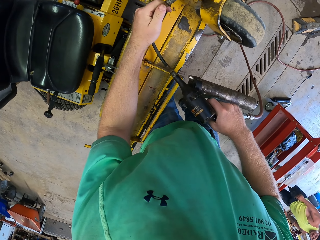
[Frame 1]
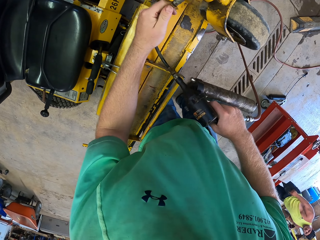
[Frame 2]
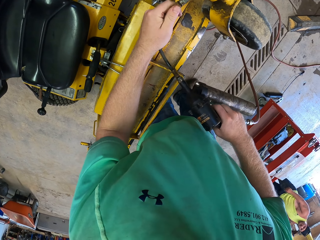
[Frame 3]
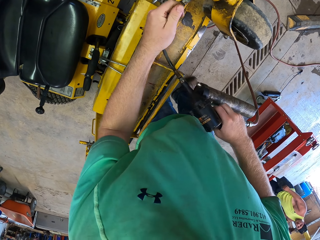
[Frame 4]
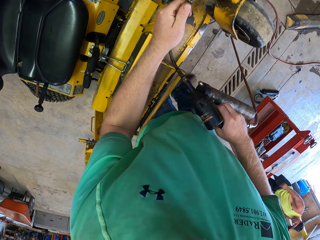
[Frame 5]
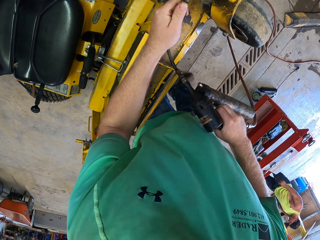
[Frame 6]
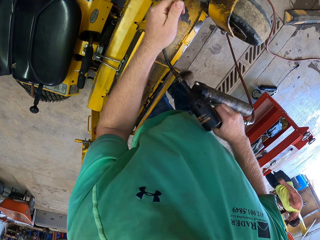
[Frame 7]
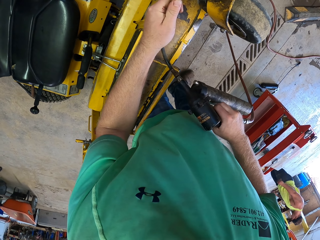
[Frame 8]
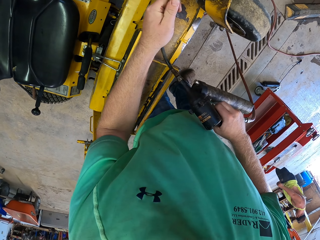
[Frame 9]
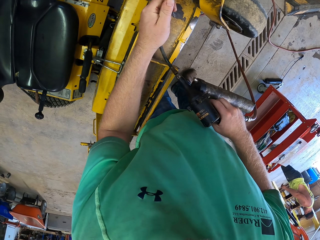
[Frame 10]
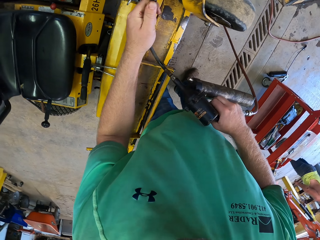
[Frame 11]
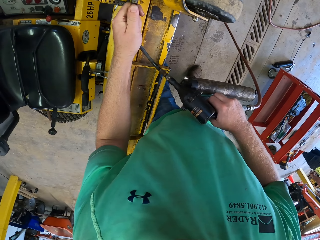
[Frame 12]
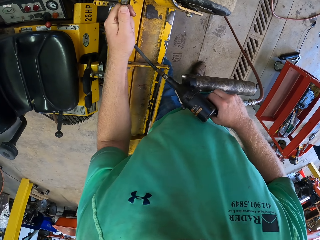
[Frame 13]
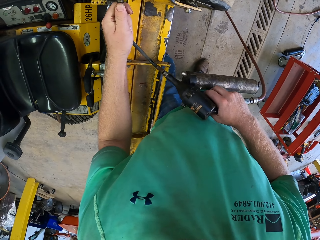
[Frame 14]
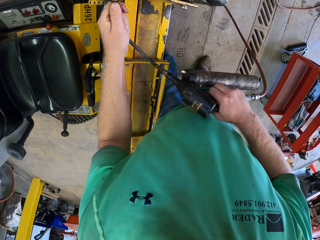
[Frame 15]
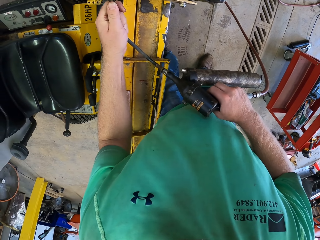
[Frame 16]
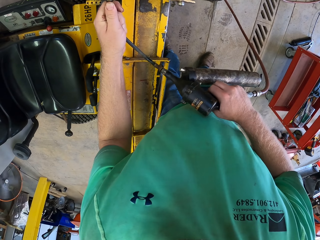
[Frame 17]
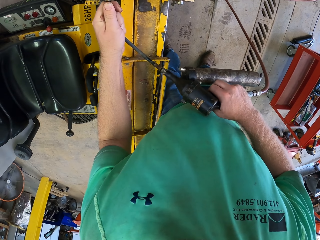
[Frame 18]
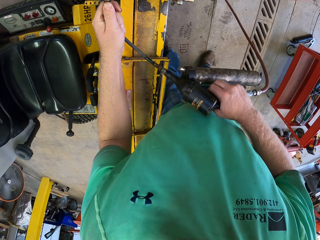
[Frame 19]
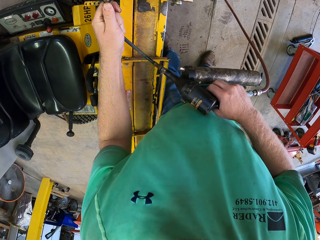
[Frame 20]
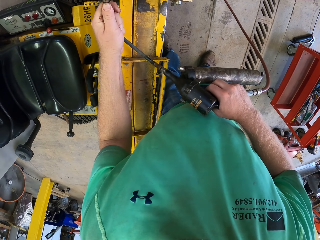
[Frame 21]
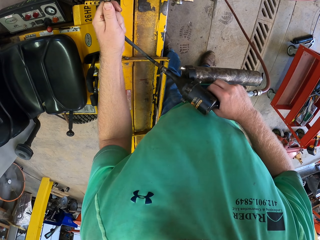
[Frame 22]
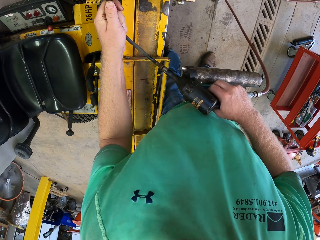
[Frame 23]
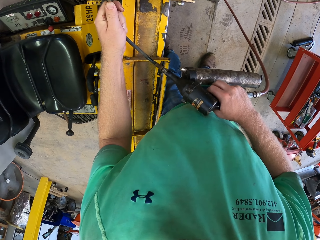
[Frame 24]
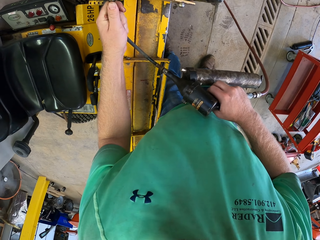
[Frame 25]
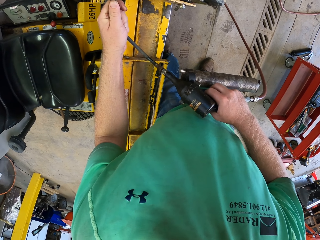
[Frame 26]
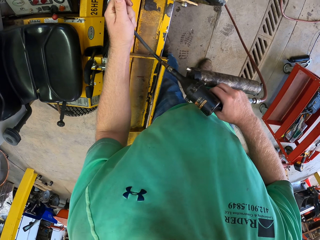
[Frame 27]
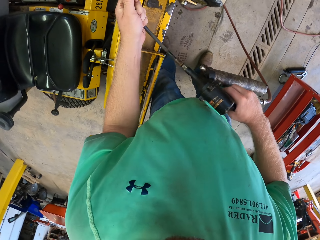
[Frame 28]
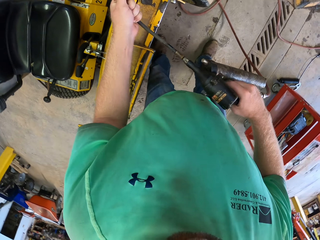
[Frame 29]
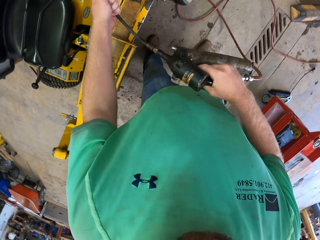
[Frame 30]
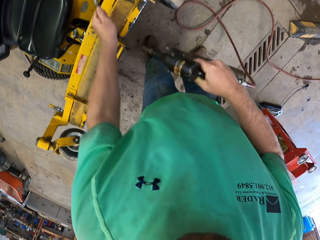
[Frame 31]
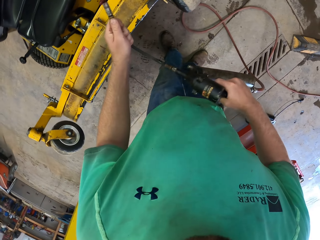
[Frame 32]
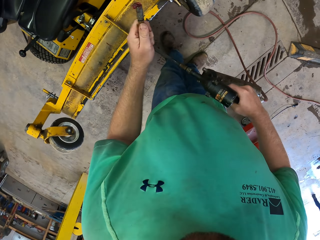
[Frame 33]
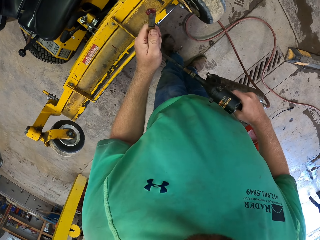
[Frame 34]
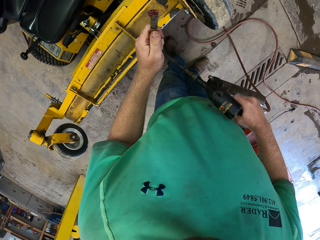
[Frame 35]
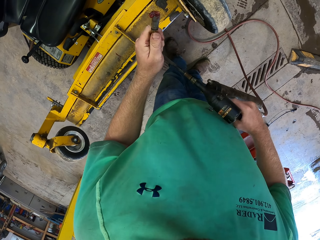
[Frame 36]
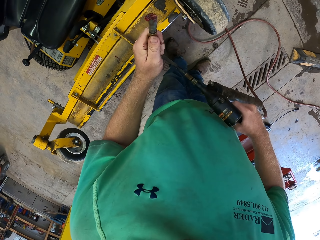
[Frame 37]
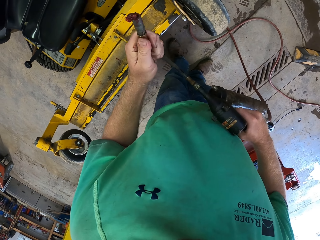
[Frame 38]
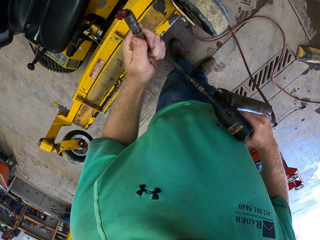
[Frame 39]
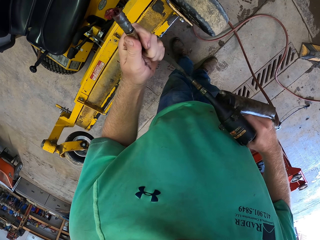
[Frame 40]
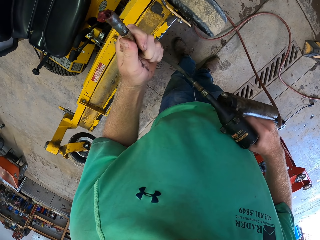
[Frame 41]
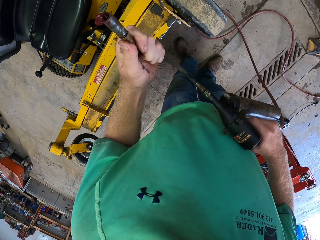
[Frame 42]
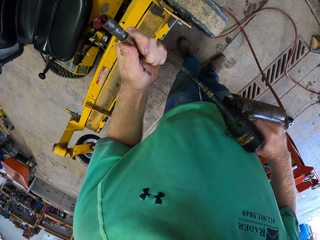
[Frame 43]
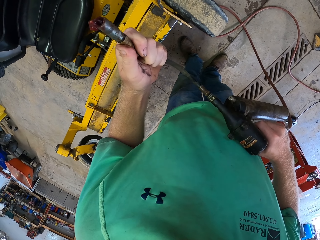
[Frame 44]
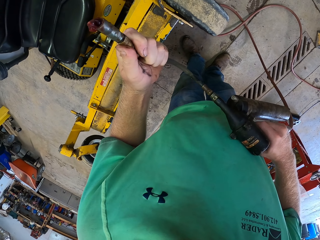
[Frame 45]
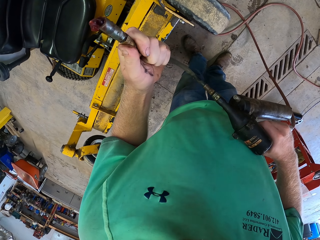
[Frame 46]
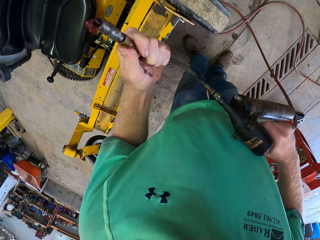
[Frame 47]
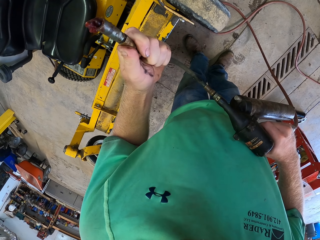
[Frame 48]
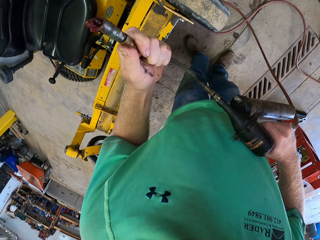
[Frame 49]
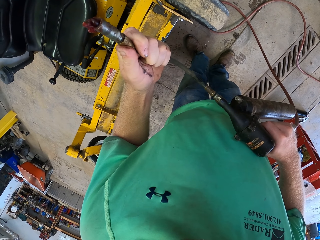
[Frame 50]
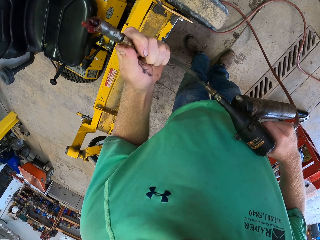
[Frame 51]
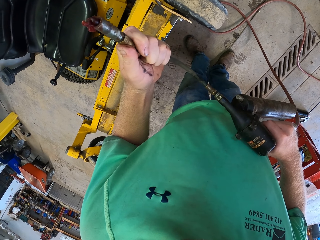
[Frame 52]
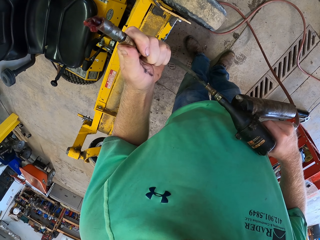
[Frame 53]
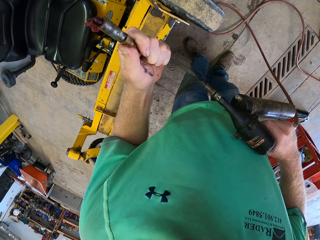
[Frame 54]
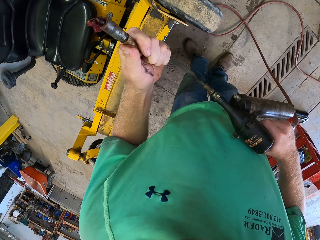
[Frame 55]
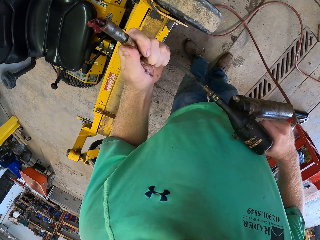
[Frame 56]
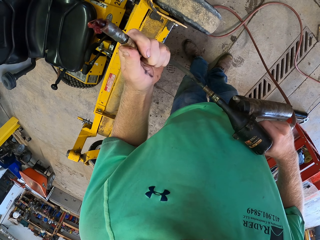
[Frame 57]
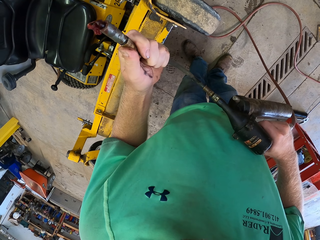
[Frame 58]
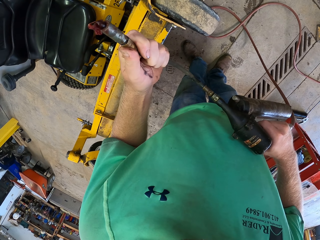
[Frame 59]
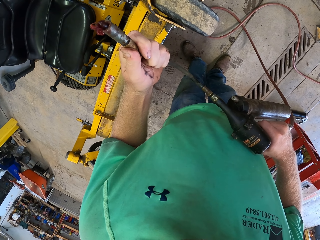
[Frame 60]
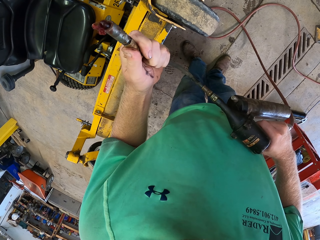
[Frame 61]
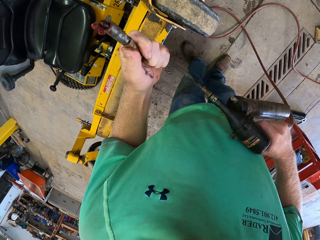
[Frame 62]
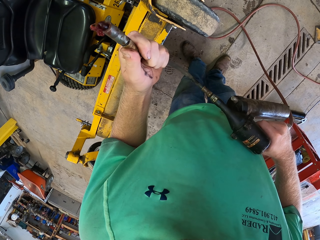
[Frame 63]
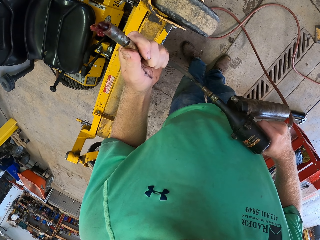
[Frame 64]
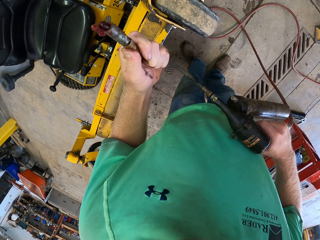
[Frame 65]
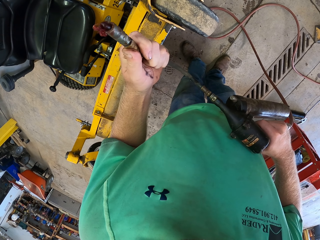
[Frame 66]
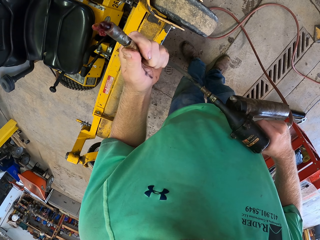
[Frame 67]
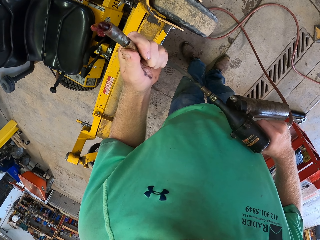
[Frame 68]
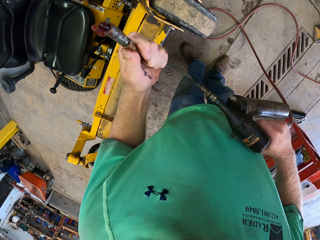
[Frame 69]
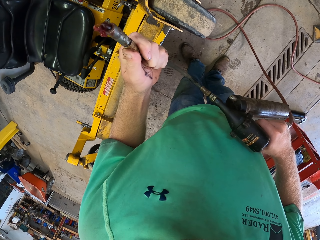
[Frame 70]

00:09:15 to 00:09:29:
The camera wearer injects grease. They detach the nozzle. They pump the grease.

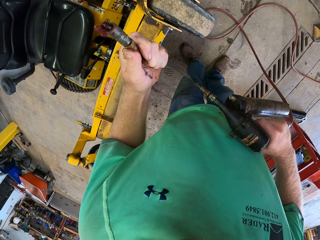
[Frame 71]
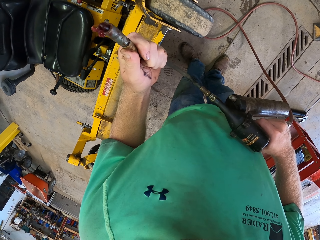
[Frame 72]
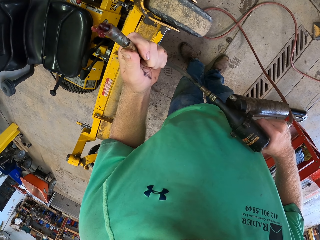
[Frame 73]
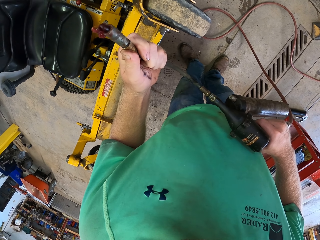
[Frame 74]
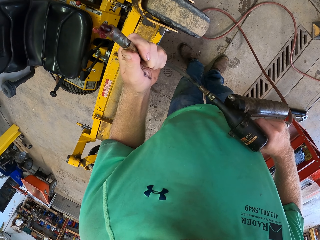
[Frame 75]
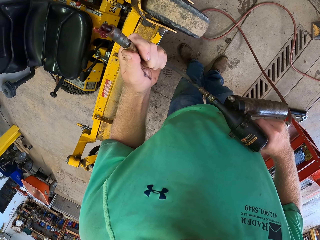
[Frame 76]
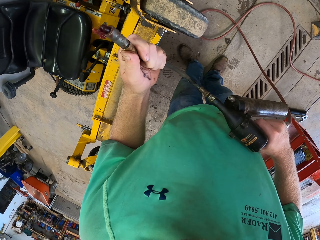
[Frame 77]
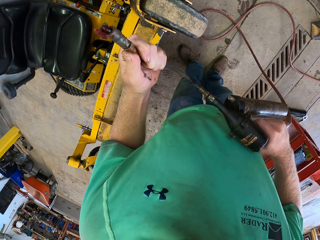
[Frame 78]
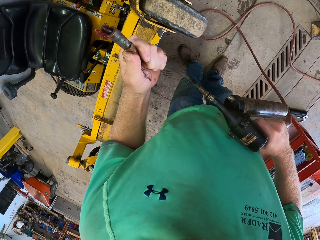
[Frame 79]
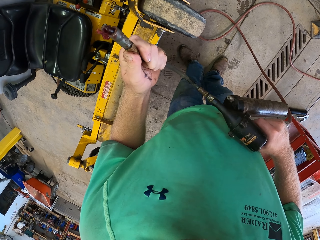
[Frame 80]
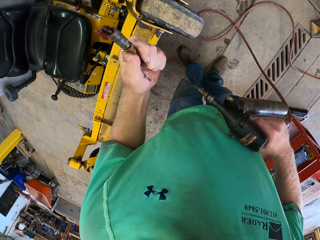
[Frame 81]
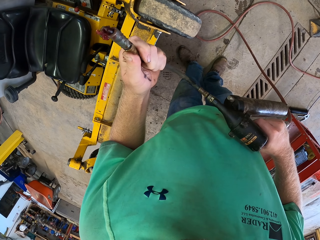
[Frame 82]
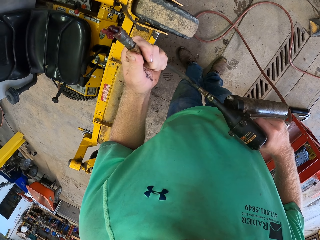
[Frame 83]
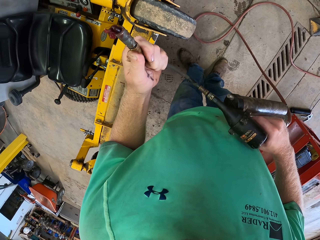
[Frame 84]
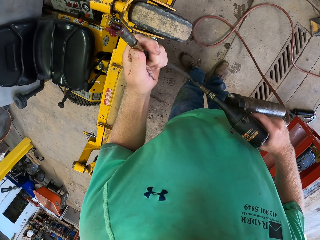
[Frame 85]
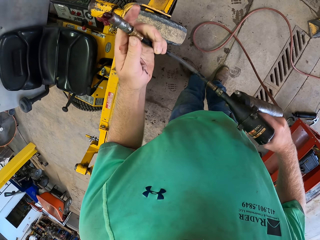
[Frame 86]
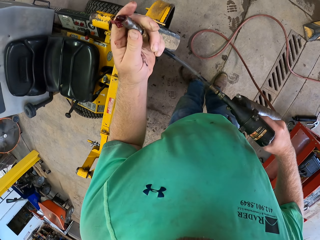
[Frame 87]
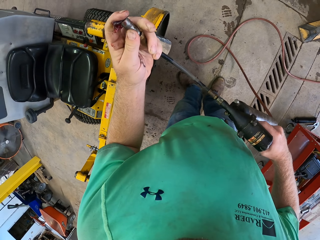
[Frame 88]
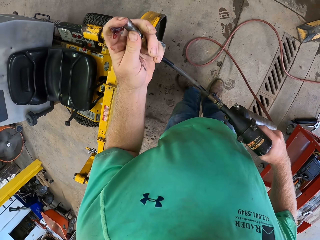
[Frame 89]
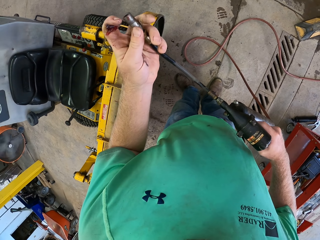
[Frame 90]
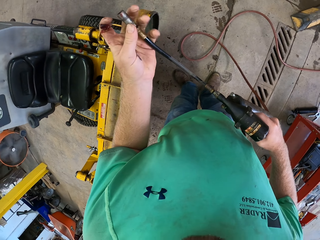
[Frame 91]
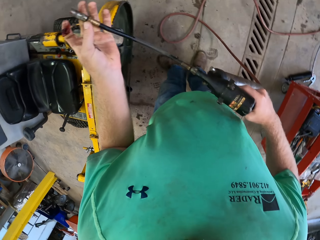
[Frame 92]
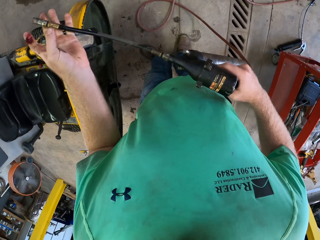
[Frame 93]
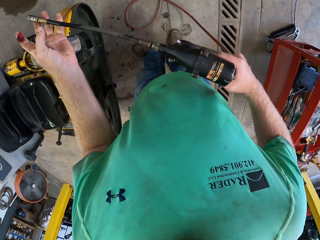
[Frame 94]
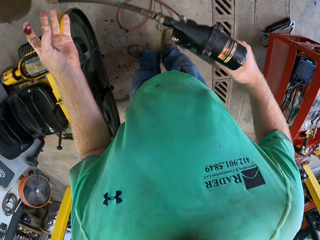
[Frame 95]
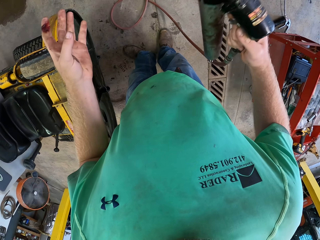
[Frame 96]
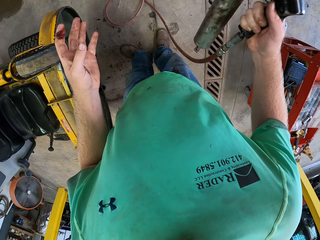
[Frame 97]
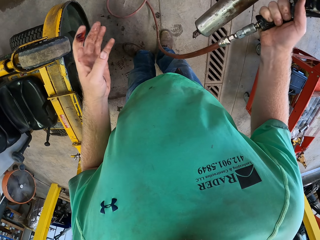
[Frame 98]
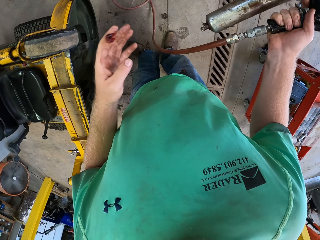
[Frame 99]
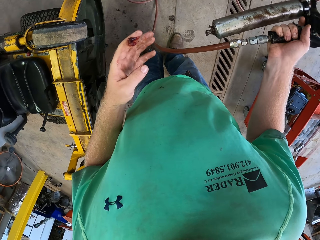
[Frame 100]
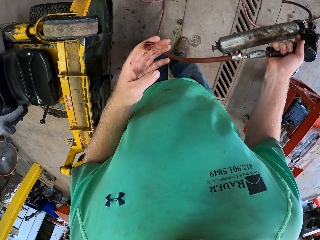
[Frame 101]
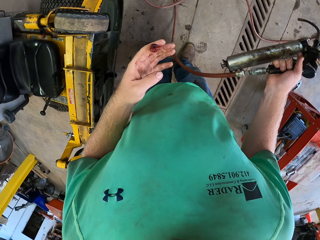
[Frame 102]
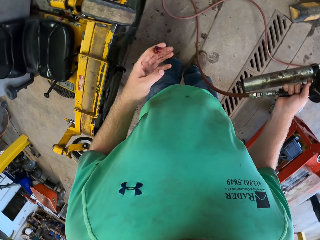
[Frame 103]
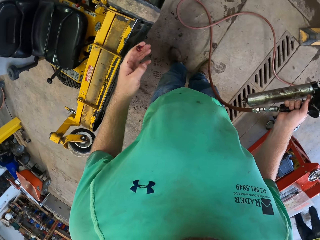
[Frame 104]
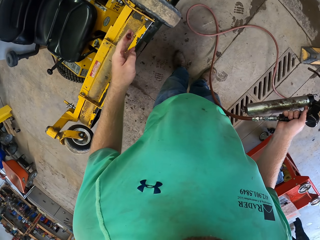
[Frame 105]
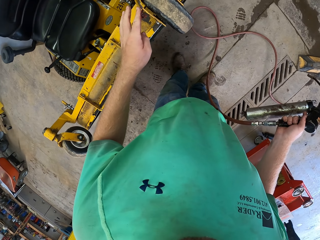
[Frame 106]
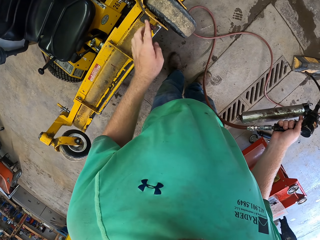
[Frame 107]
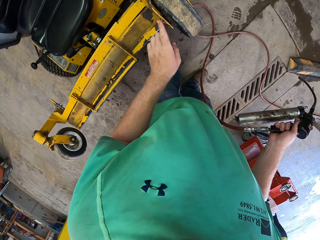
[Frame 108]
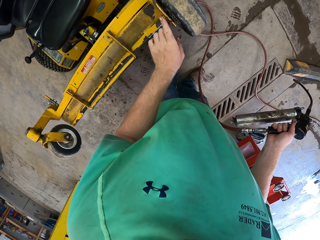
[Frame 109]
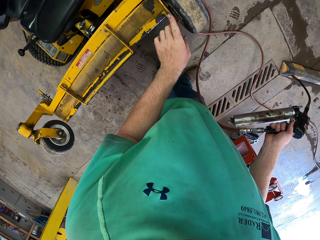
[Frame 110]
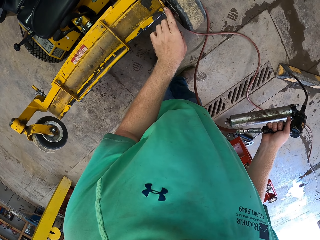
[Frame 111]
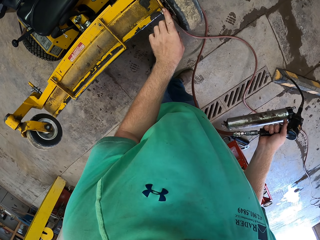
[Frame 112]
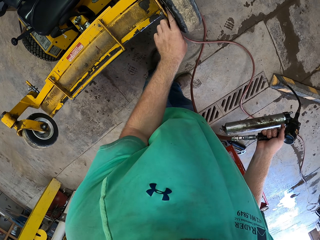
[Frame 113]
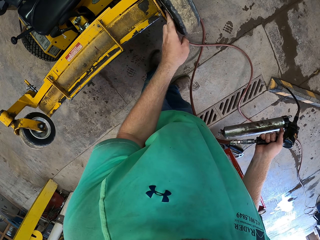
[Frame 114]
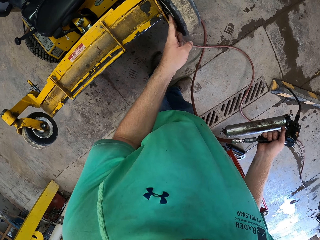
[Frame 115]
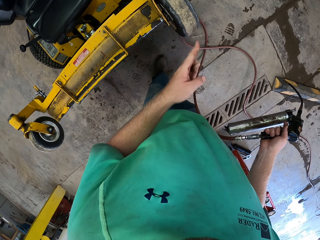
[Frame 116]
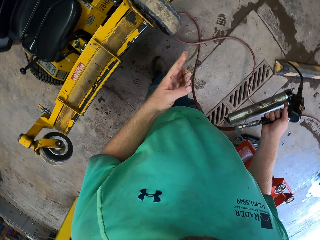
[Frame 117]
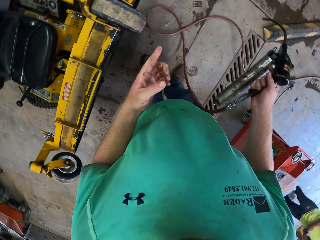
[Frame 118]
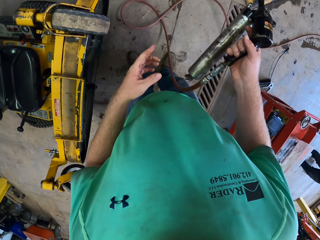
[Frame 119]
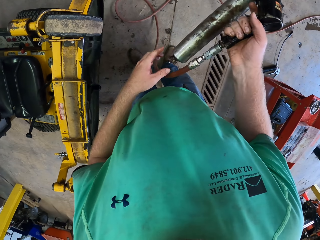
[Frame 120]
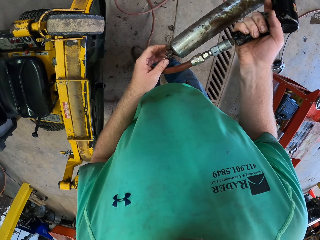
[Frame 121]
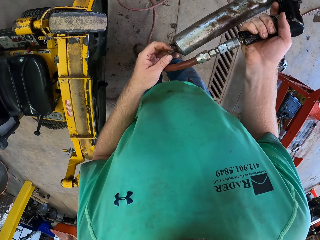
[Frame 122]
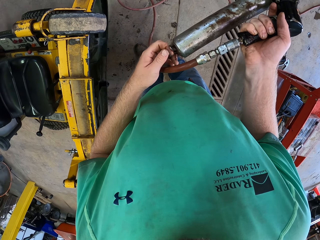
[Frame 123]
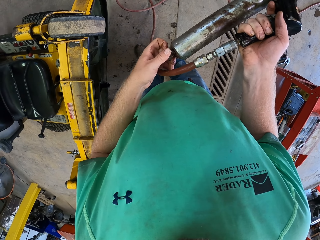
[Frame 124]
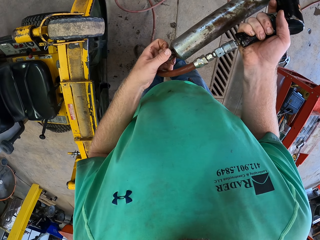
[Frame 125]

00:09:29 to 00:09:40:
The camera wearer wipes grease on the nozzle. He turns the grease gun aside. He cleans off grease in his left hand on a tyre in the machine. He smears grease on a wheel part. He touches a knob in the spray gun with his left hand.
